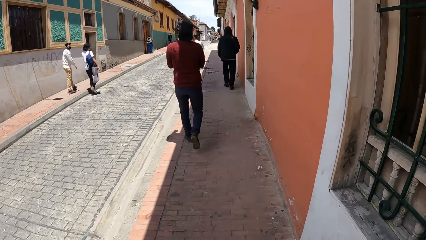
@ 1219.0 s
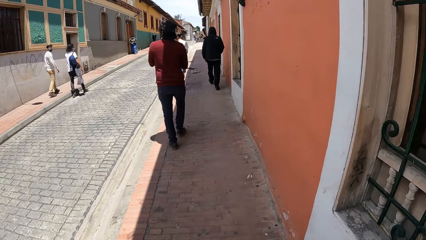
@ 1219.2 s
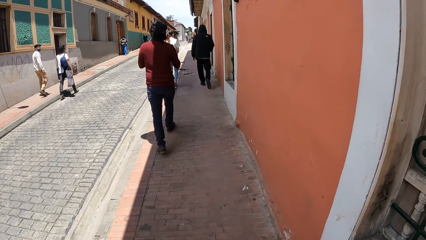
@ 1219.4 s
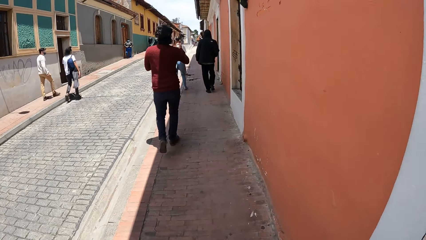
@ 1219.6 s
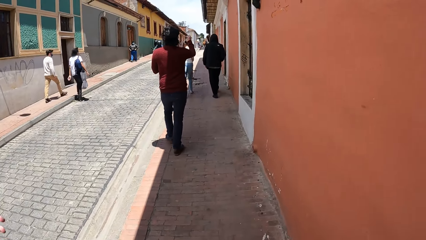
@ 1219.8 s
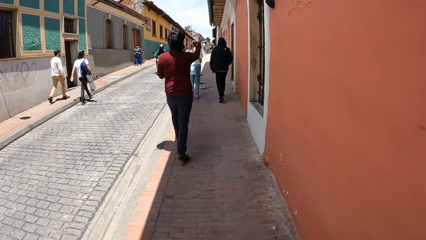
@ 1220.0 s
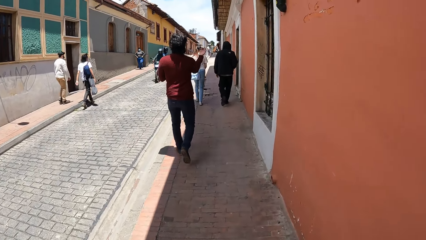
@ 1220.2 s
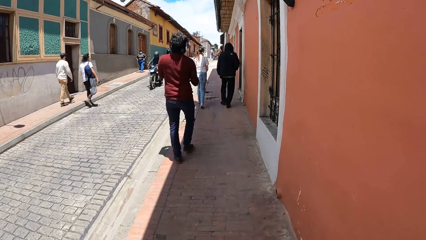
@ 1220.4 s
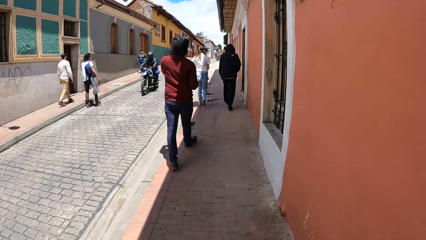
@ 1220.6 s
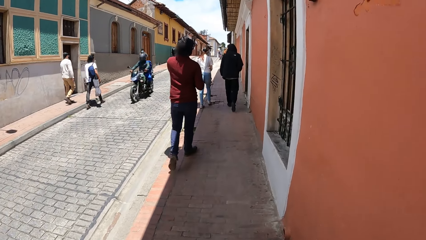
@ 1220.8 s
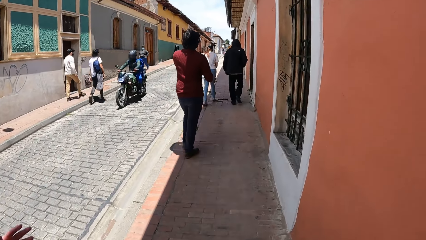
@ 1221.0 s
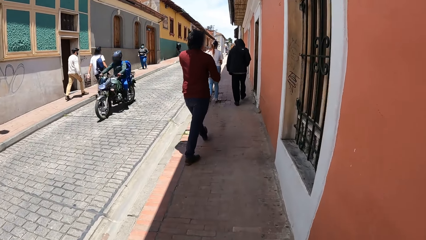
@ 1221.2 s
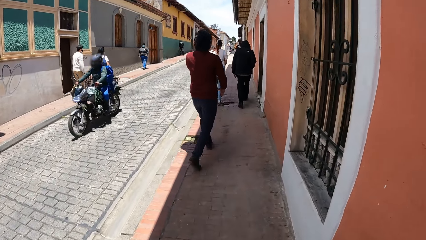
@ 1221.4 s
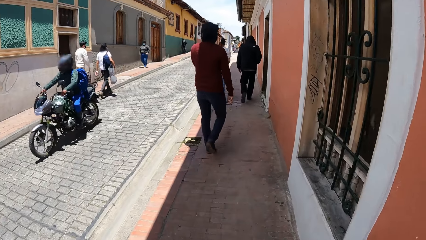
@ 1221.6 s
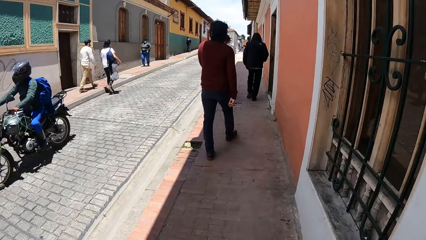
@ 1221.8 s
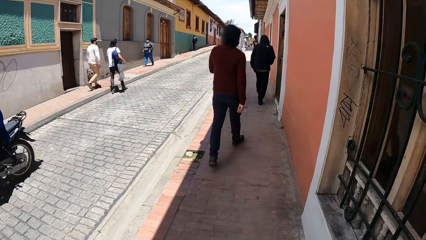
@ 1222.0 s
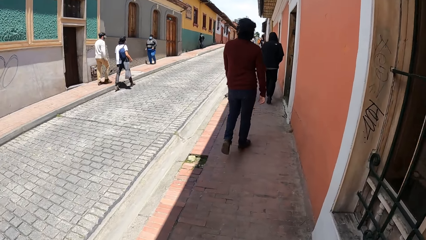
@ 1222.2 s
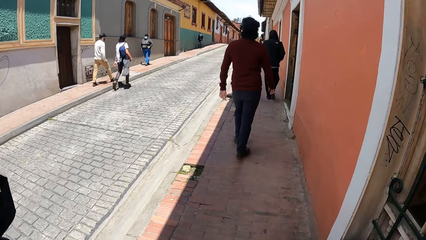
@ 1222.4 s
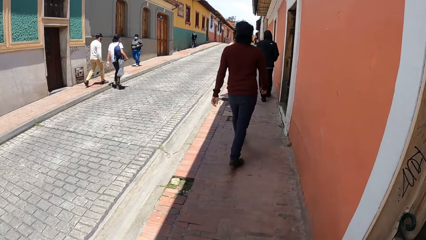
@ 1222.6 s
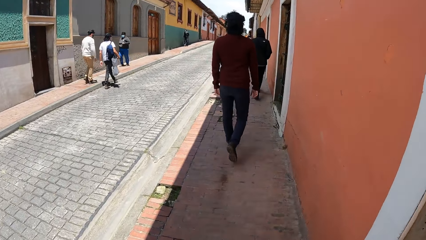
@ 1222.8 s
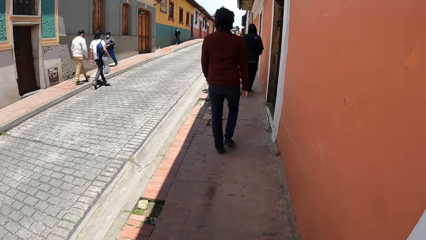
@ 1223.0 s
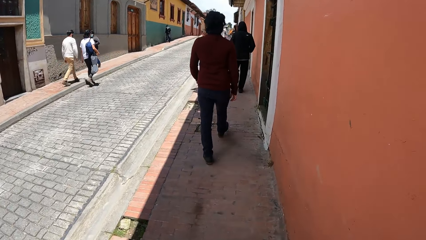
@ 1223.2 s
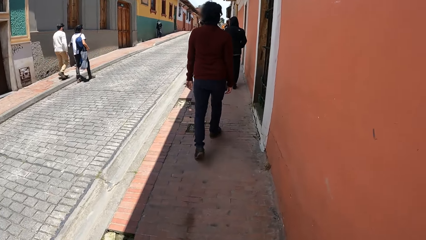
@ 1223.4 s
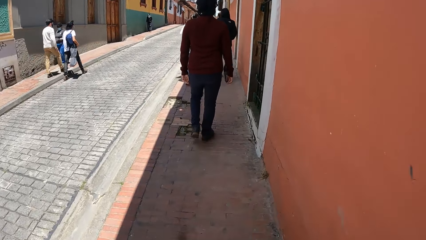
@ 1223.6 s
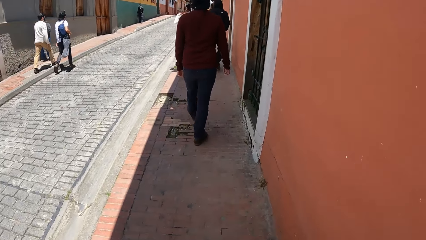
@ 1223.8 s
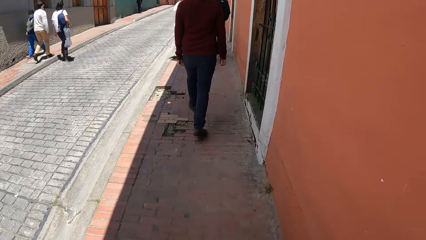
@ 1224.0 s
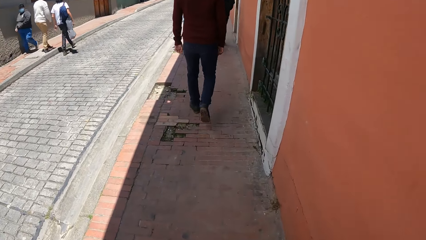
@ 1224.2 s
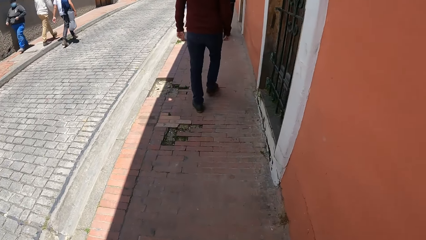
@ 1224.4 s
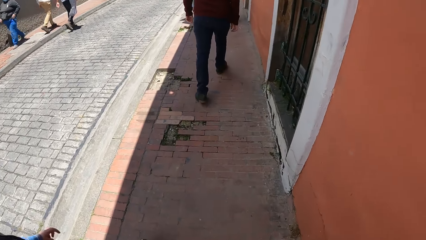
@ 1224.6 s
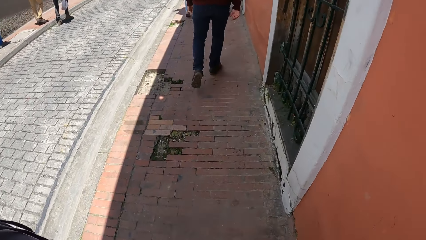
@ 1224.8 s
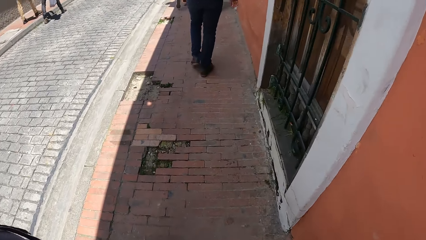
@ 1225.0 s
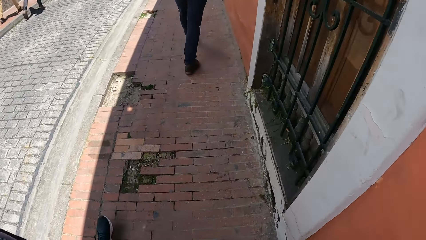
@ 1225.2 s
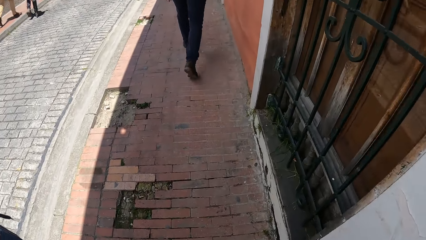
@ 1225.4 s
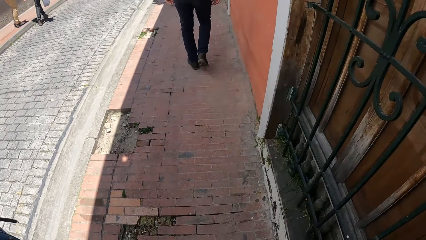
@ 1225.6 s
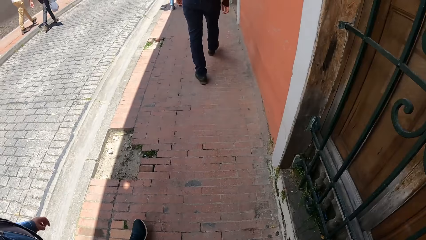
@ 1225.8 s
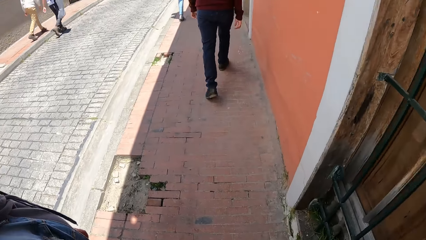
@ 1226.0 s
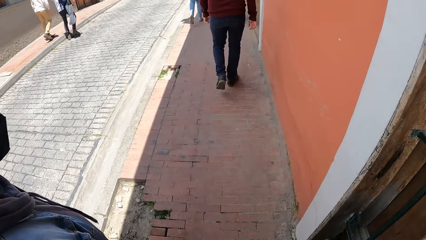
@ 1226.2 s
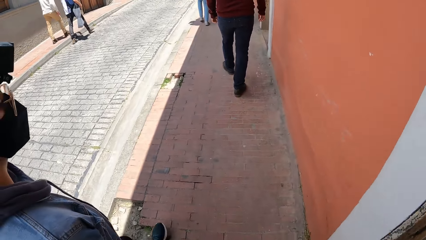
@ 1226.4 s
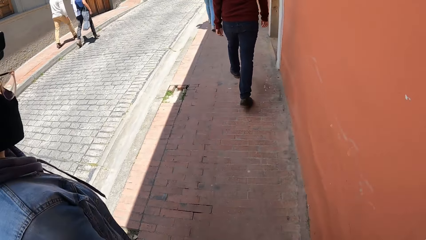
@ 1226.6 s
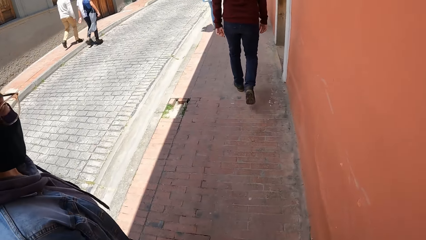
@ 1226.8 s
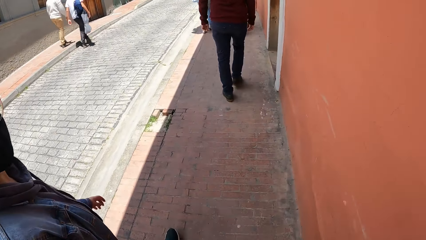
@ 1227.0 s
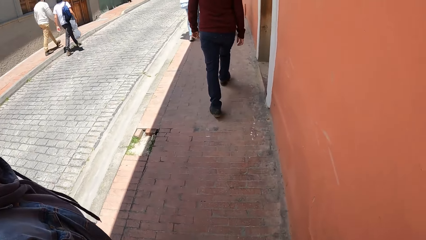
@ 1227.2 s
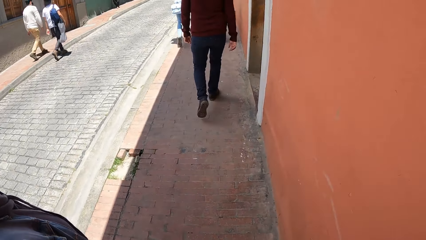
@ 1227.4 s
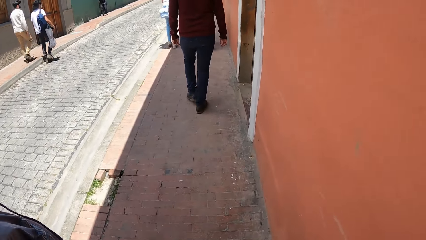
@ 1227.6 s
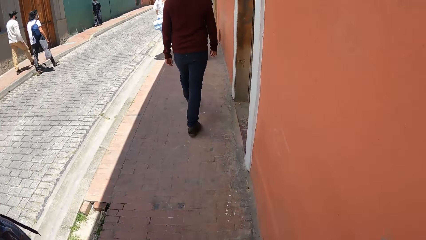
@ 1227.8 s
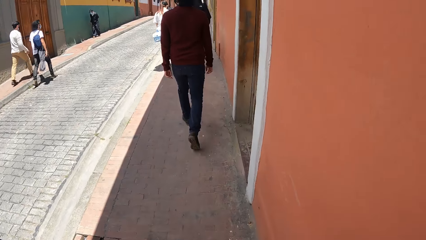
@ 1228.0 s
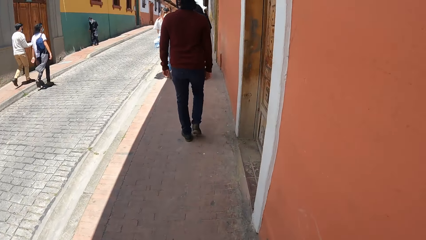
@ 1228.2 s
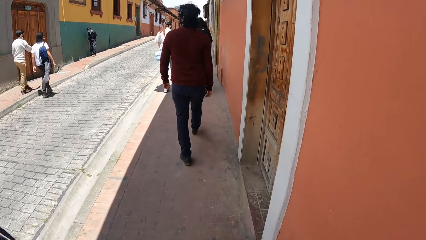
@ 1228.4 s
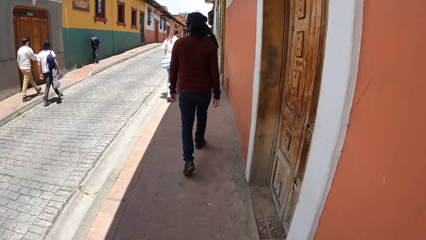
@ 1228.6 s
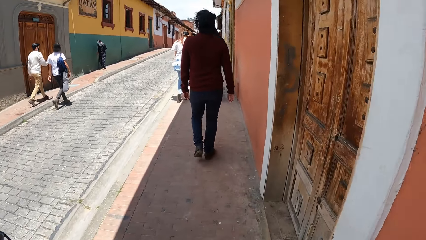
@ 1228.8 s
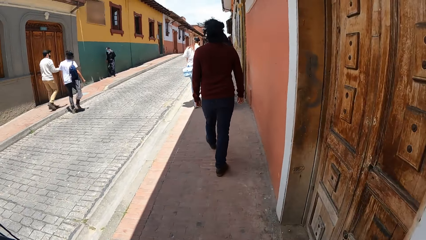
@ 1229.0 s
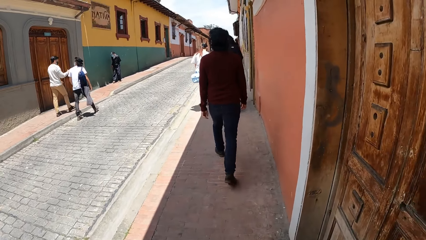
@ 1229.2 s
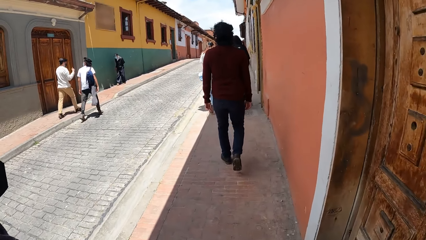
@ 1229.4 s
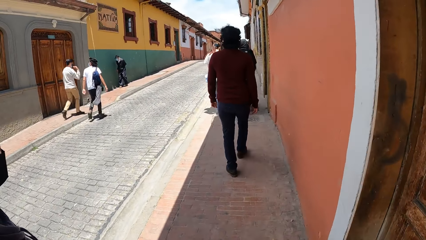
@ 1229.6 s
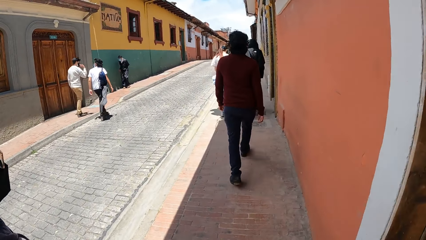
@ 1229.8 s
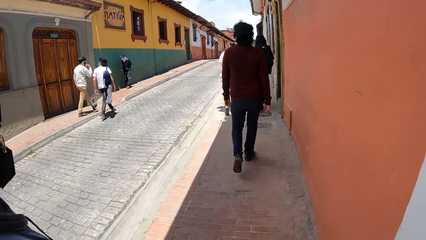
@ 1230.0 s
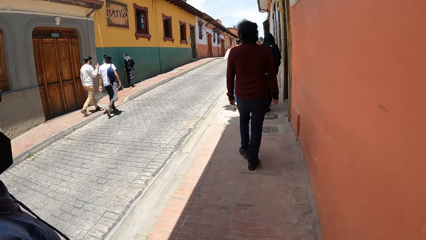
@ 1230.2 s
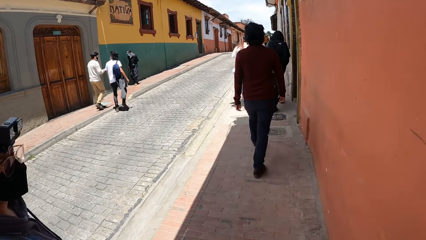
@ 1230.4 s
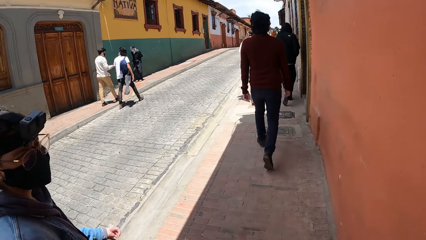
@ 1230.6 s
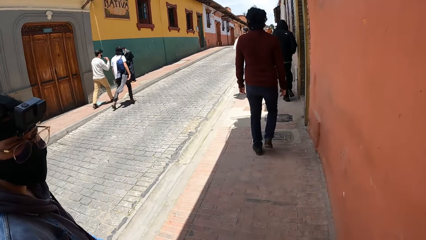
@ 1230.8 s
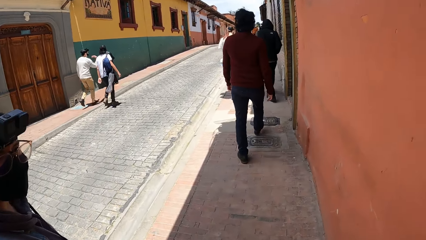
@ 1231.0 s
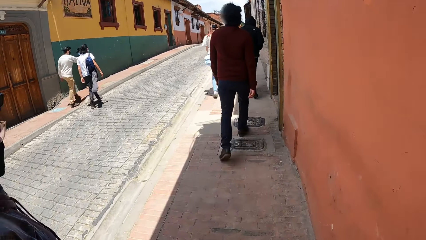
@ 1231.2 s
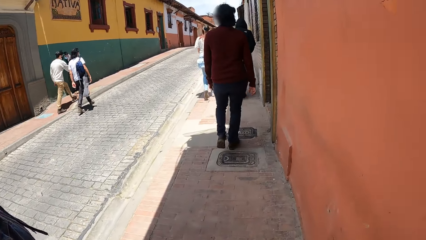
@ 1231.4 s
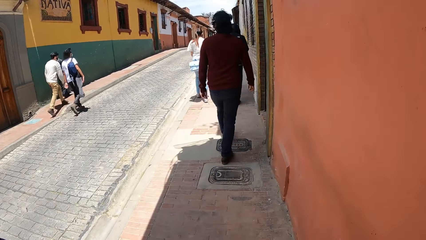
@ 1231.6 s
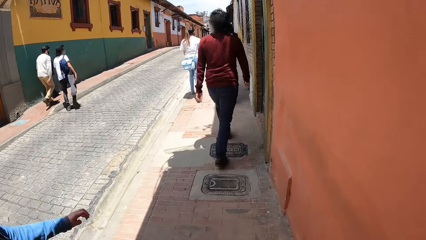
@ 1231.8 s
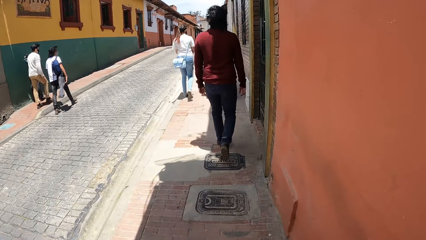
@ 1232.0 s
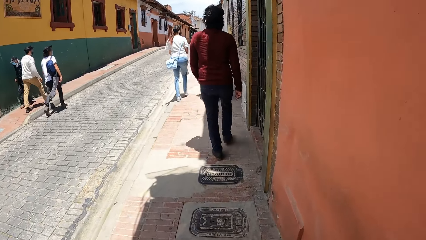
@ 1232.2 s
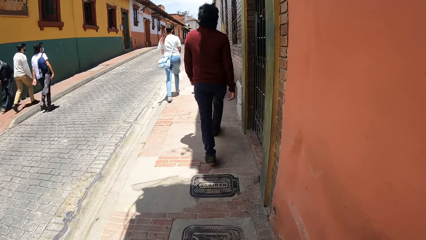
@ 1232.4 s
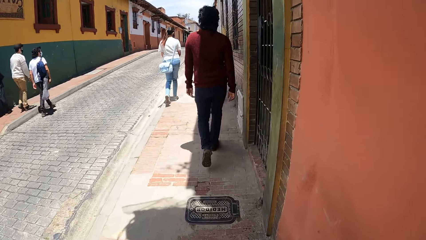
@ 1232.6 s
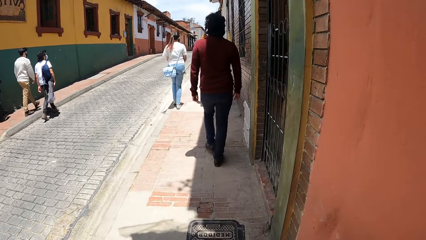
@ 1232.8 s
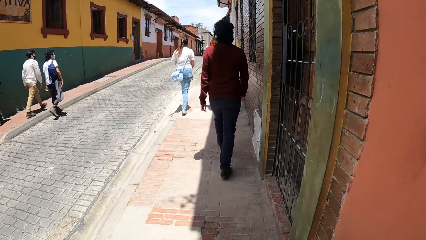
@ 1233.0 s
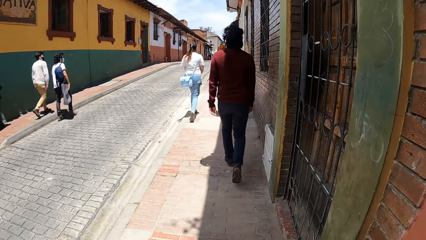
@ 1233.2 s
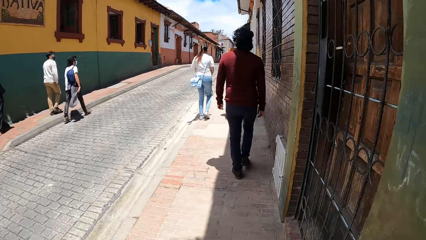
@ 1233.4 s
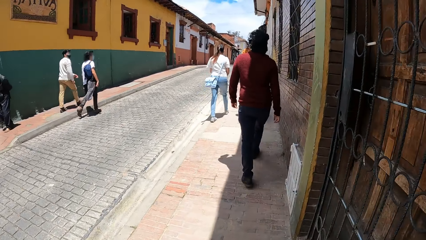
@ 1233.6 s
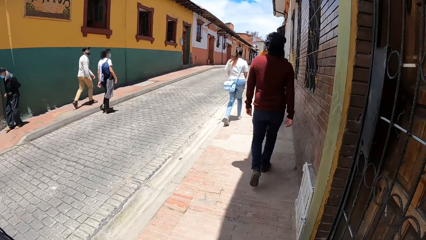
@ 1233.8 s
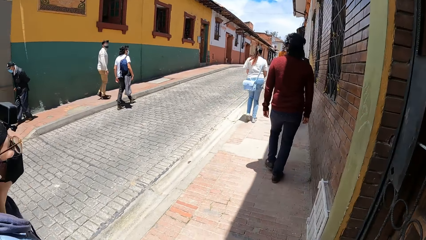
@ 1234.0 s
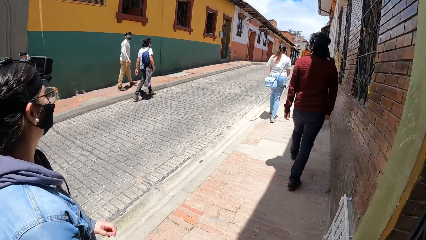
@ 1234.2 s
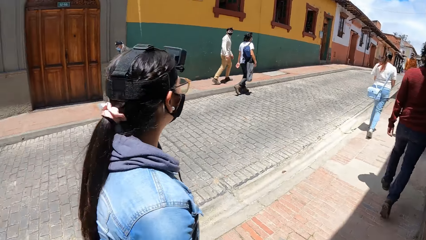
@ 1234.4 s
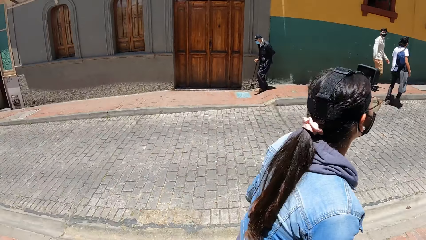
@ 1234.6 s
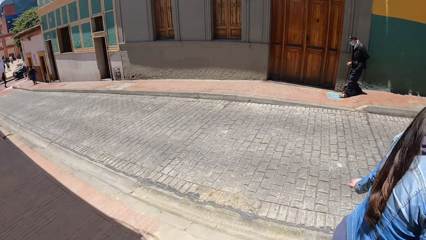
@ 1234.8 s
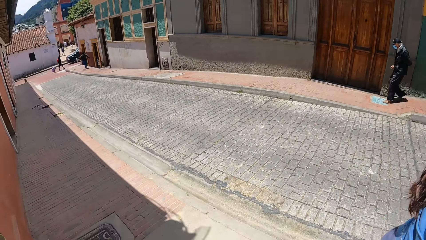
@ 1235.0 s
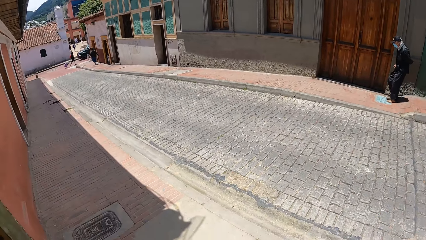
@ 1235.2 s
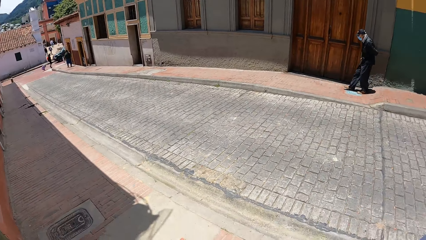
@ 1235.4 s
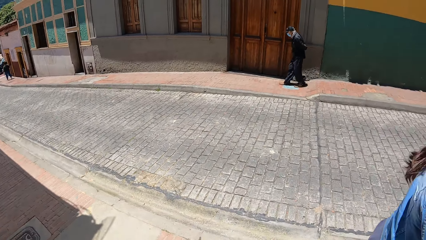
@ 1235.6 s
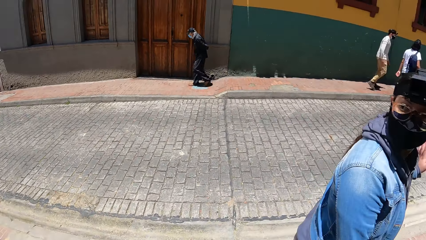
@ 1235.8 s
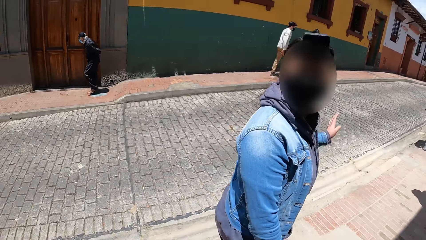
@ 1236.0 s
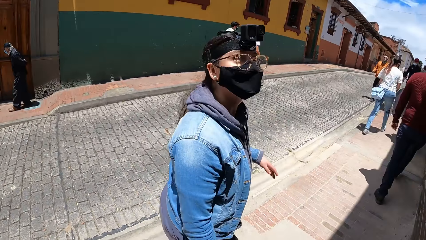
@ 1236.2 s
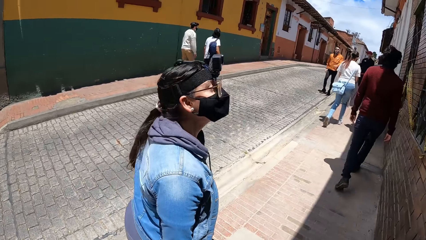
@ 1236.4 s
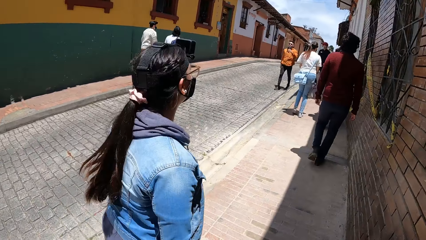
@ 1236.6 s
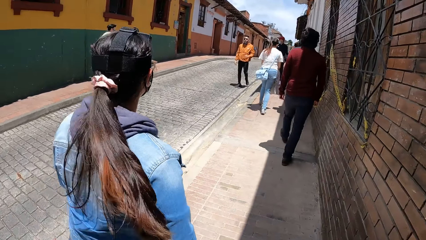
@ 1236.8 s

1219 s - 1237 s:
The man raises his right hand. Another man drives a motorbike past the camera wearer. The camera wearer stares around.
